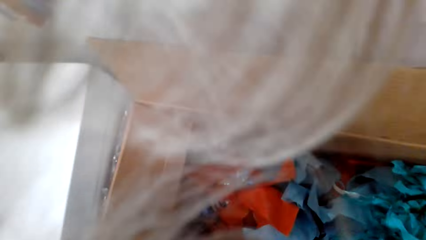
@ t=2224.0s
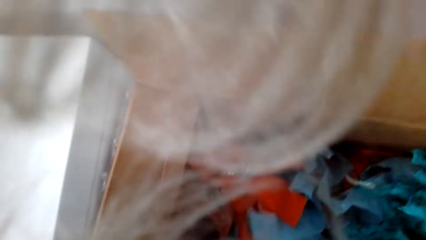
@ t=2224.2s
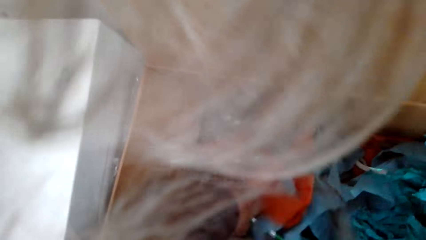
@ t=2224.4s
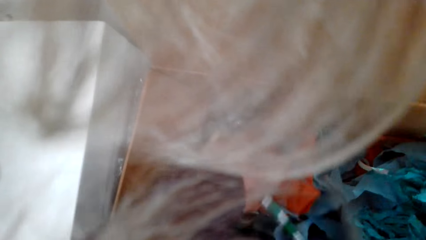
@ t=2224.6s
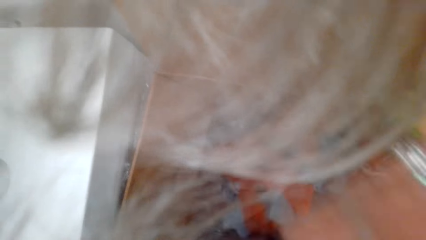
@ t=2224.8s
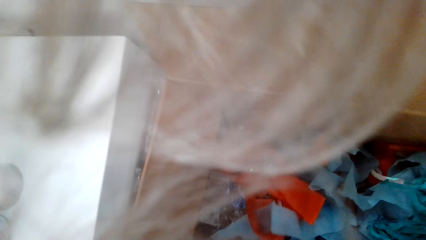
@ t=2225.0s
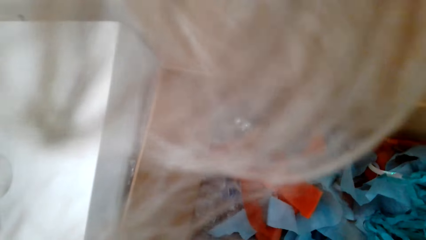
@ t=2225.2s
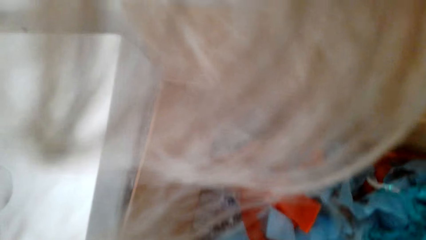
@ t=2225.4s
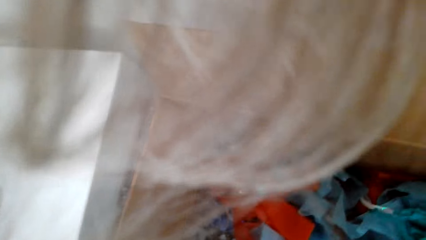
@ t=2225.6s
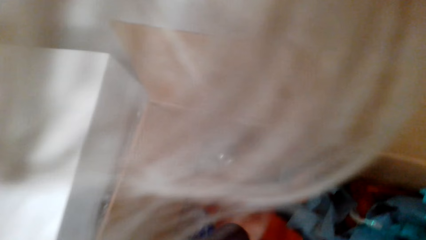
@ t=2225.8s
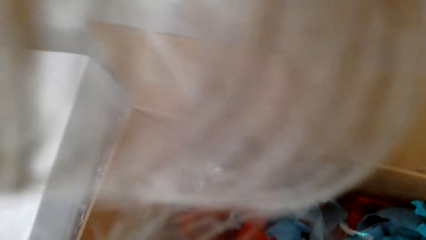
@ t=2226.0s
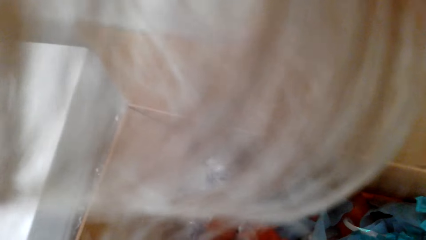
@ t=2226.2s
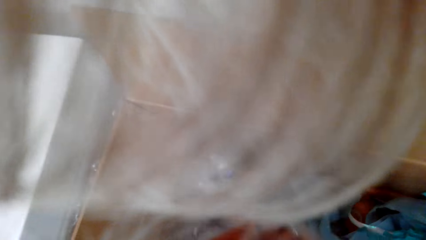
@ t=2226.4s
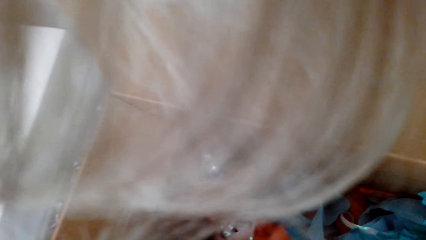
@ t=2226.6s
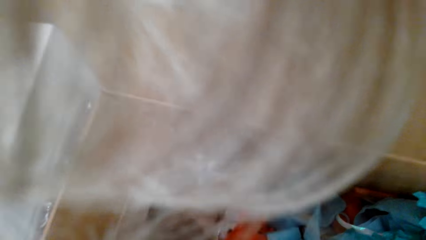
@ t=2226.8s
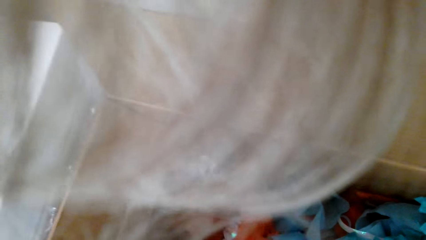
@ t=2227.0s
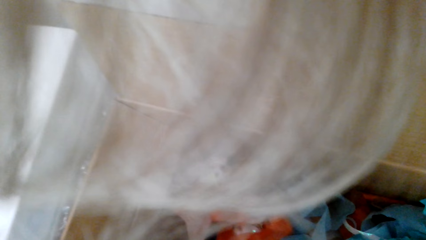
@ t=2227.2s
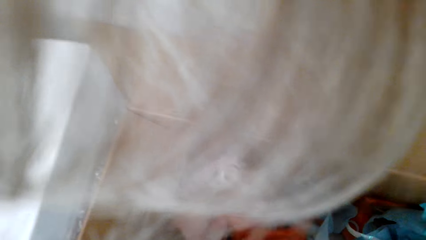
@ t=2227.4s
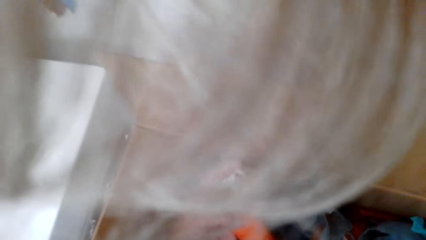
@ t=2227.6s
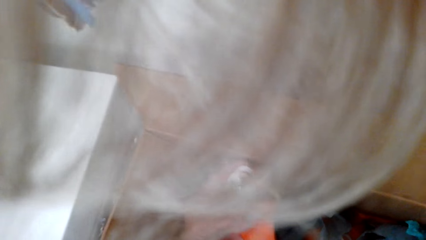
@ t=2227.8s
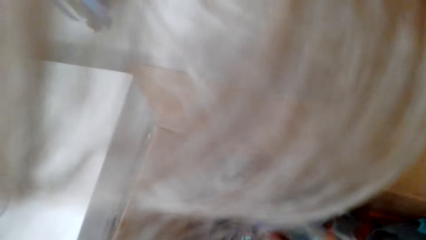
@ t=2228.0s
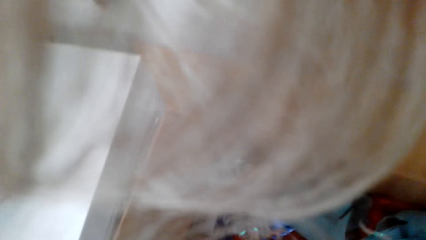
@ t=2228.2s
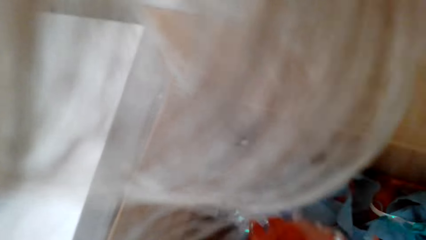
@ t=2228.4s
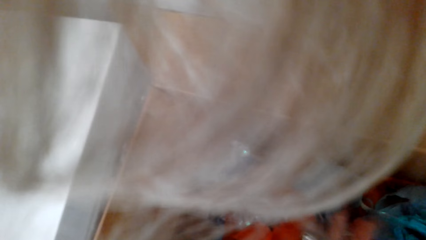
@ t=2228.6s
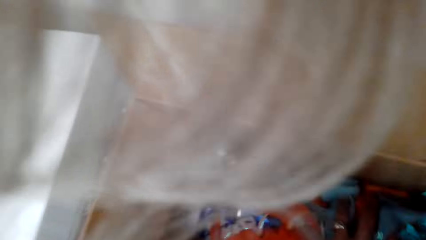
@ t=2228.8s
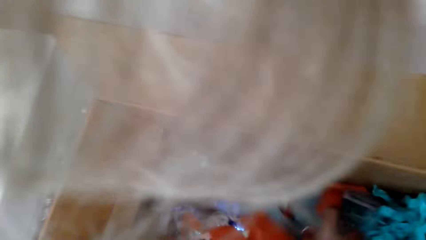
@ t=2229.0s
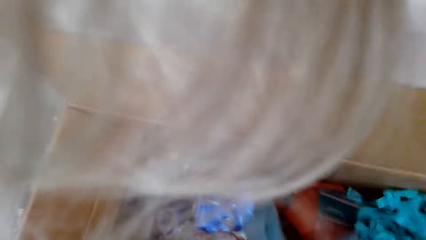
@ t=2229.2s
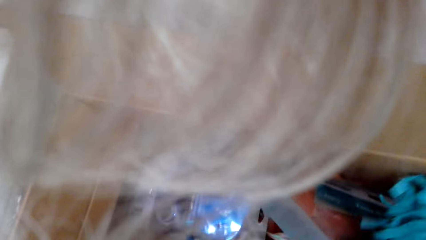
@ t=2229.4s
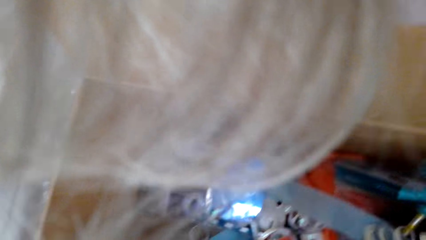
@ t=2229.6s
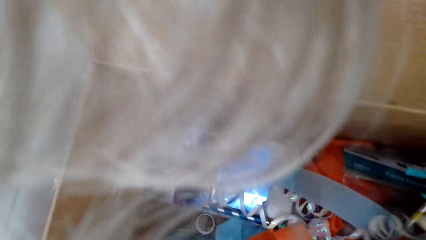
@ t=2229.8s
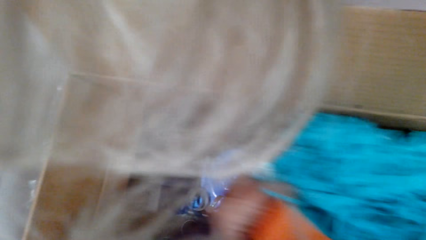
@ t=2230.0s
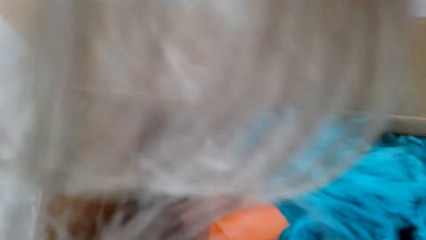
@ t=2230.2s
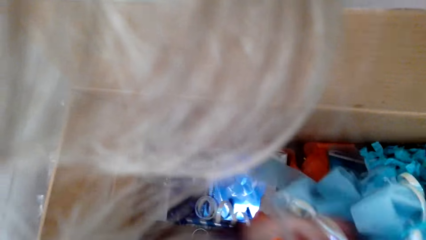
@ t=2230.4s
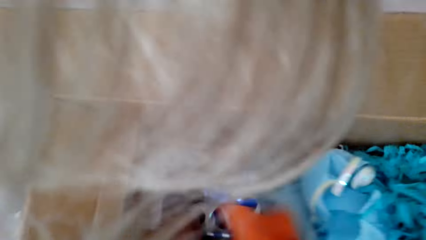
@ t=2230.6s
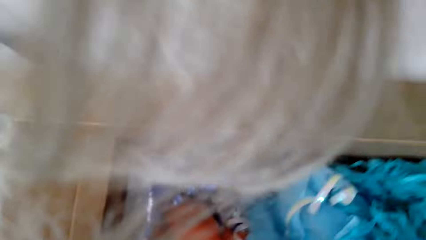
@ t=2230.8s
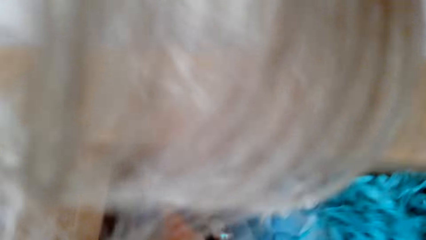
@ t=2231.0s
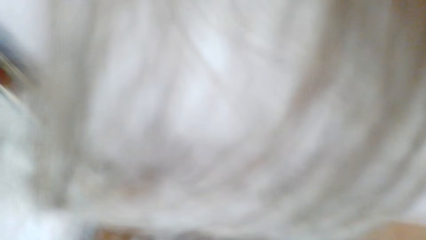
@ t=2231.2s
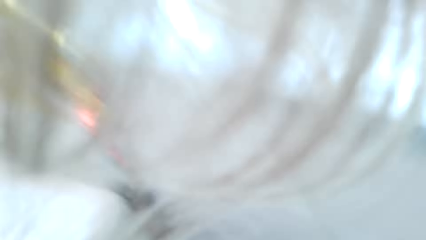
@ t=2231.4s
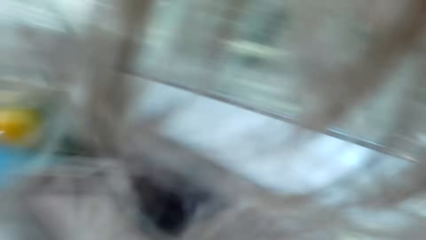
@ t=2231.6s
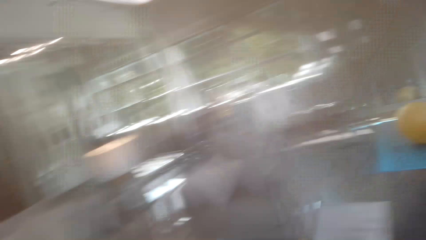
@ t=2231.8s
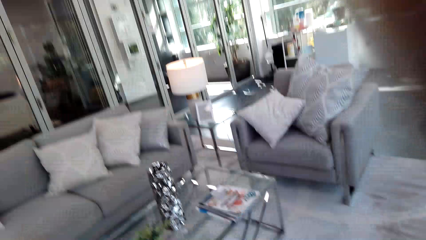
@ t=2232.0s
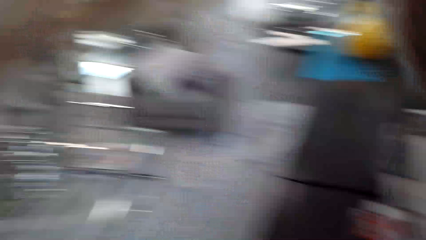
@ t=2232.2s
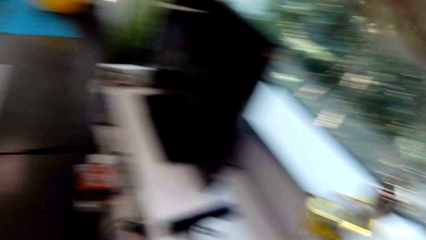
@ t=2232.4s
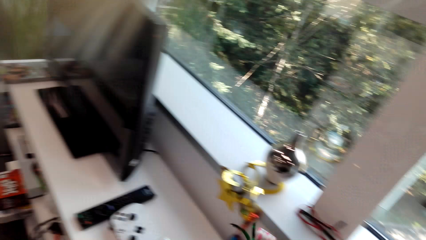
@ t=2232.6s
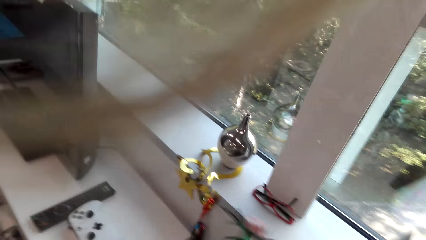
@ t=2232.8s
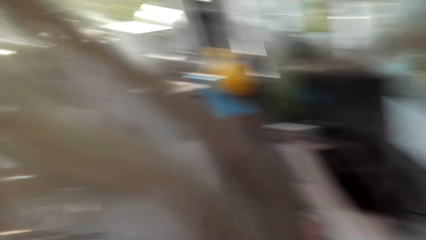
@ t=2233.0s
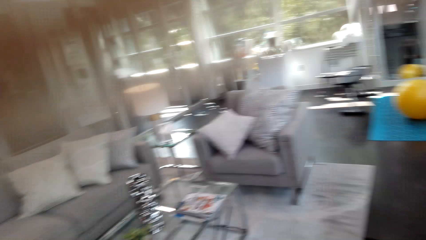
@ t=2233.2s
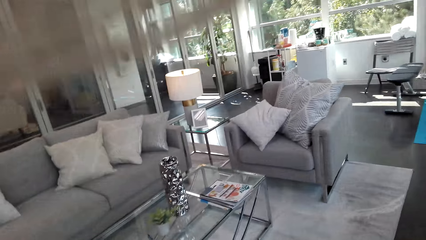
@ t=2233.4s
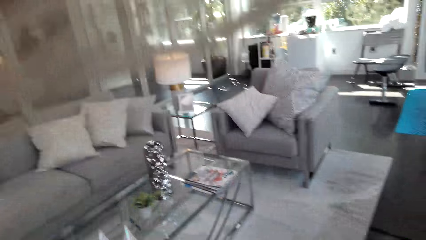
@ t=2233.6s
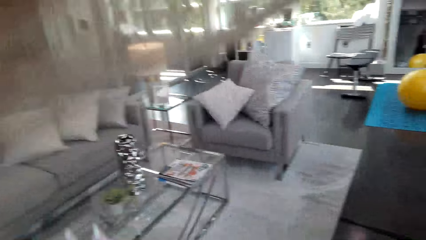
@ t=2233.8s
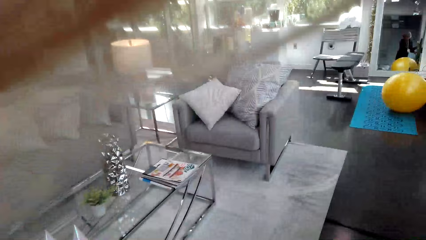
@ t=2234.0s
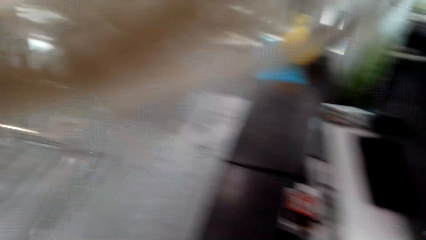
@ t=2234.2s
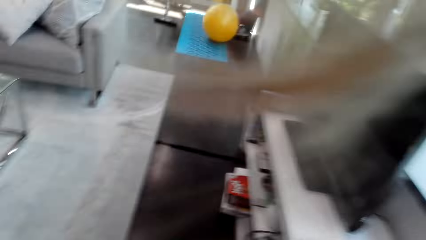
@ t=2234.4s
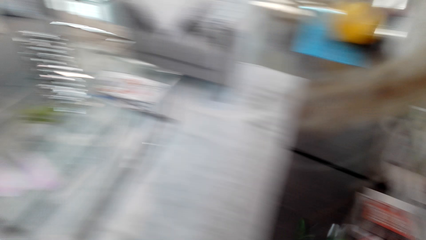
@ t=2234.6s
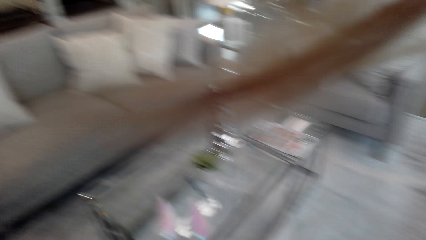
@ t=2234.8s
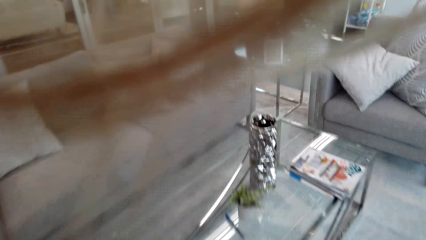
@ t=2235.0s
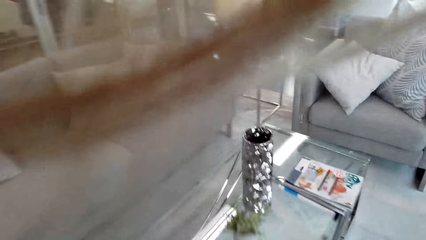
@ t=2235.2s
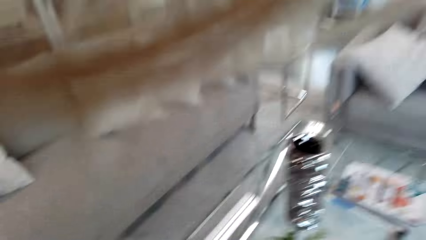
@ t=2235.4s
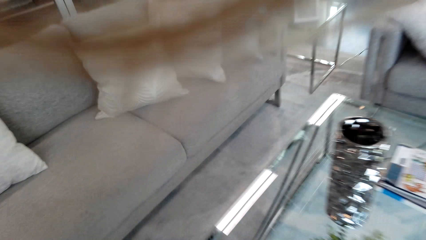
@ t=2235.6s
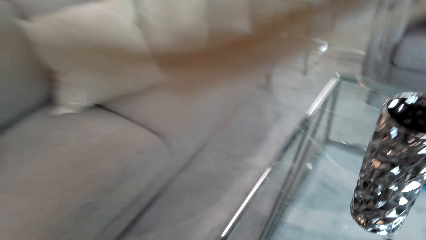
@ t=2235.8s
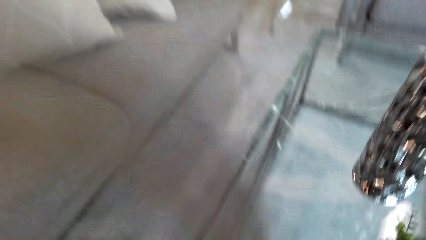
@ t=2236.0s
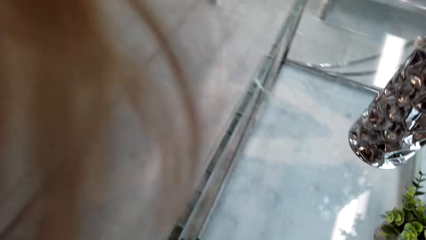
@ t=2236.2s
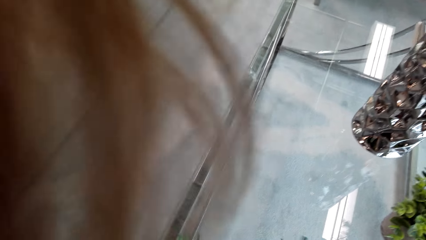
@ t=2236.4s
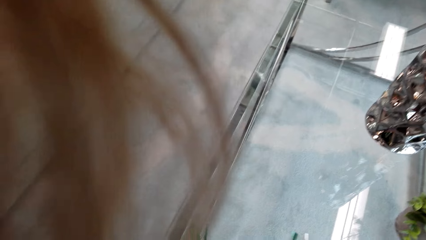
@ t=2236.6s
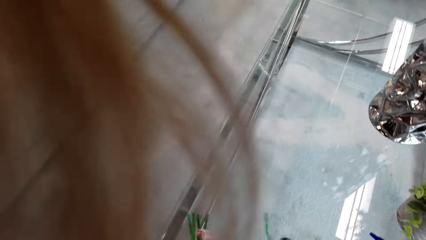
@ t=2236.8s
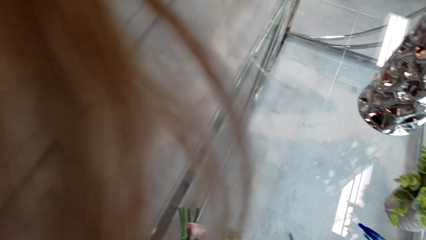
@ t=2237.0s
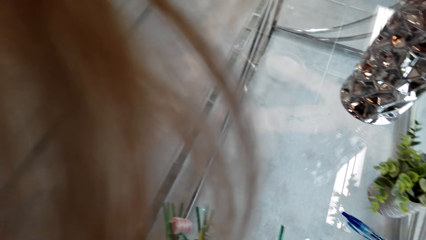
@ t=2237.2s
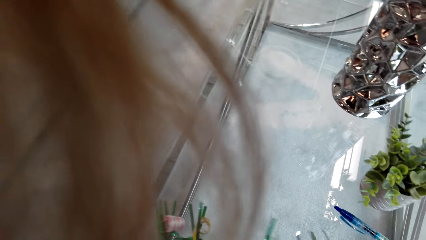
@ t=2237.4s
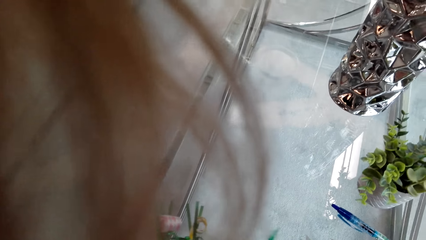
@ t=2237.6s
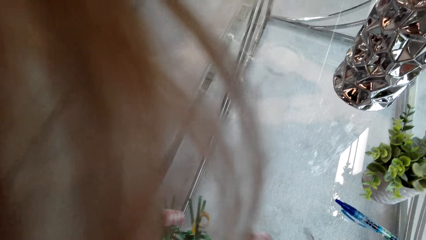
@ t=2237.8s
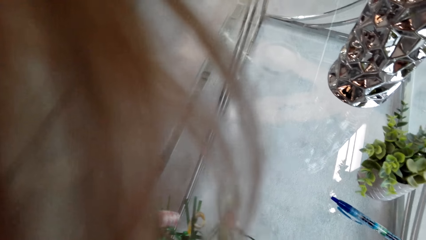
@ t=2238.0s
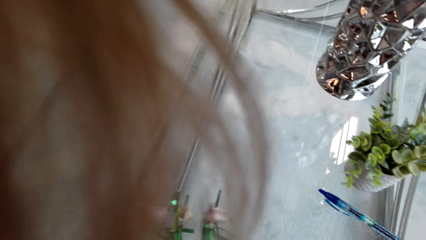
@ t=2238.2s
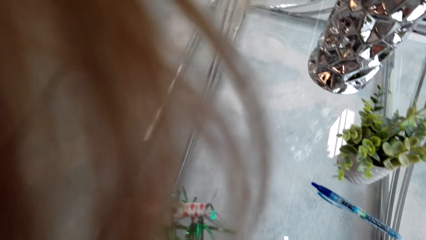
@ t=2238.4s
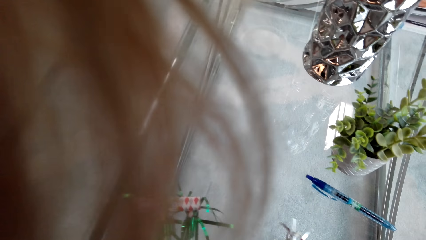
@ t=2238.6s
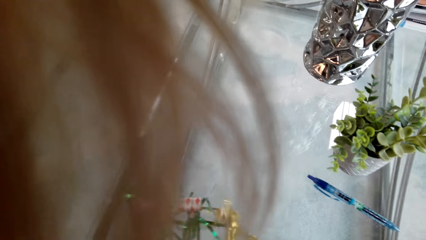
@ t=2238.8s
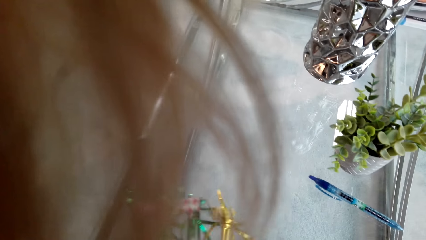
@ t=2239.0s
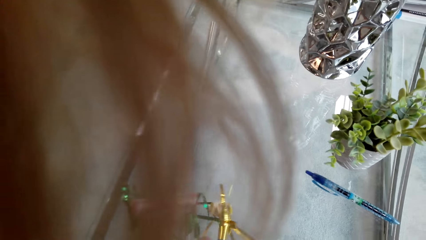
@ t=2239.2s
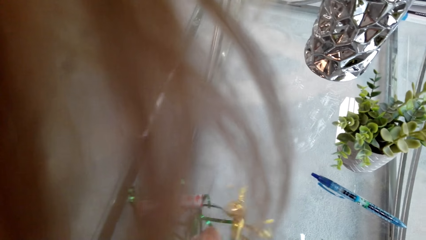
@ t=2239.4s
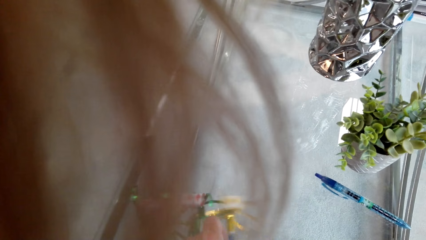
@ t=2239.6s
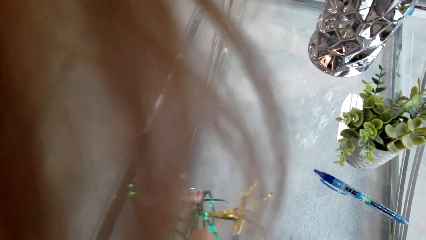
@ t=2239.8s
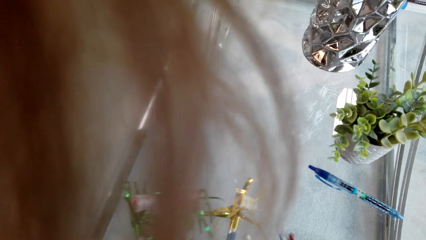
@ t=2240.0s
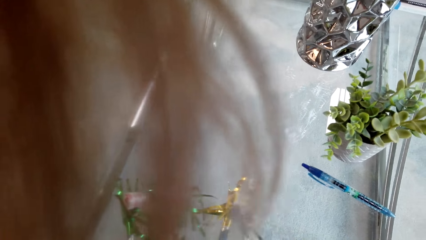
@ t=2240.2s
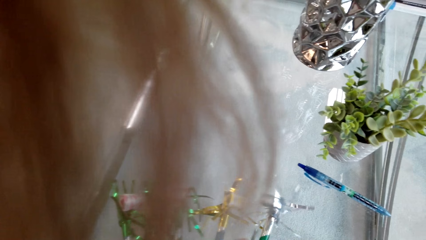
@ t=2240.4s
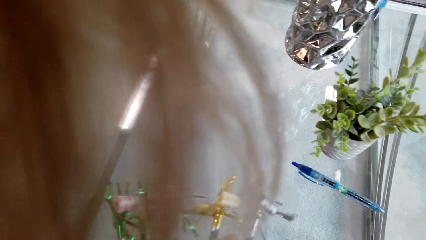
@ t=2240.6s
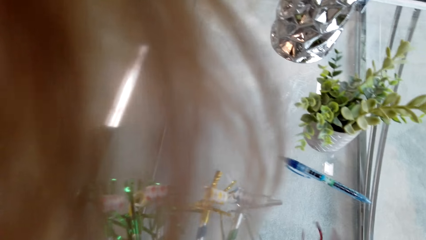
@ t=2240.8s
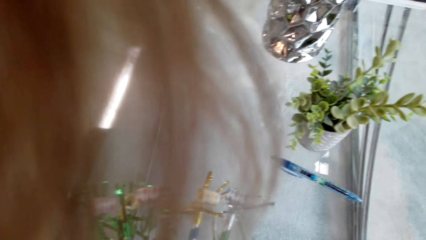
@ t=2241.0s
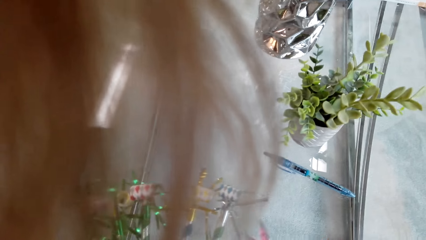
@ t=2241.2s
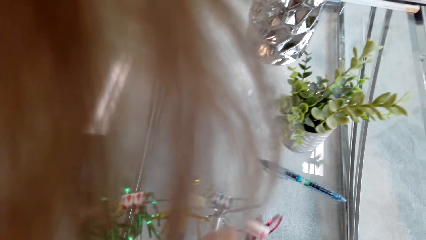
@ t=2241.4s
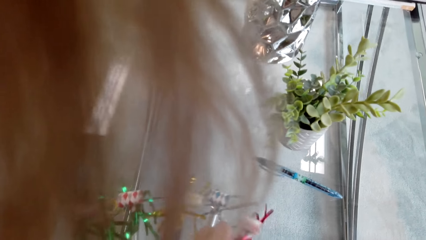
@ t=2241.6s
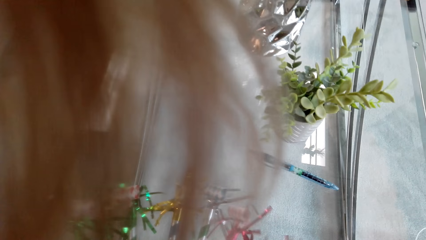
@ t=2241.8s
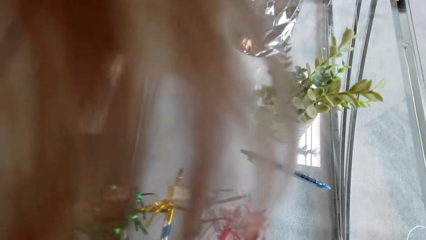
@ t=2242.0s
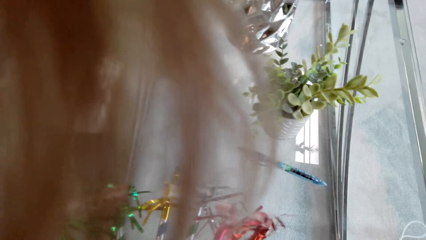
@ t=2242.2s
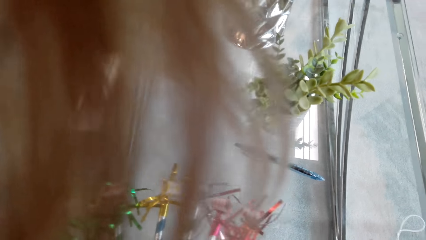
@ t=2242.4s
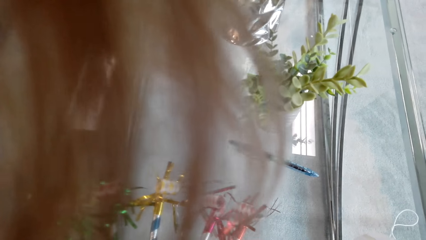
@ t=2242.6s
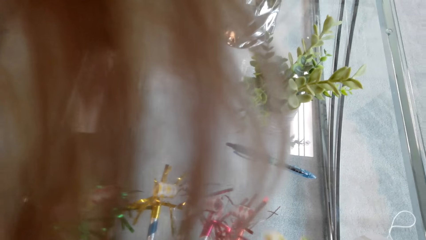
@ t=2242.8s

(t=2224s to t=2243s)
The camera wearer walks in the house. He bends towards the table and puts a decoration on the table. He holds the decorative ribbon with his hands.
